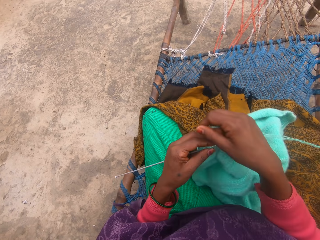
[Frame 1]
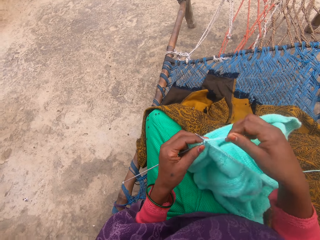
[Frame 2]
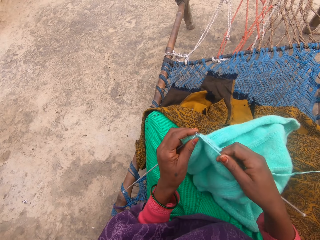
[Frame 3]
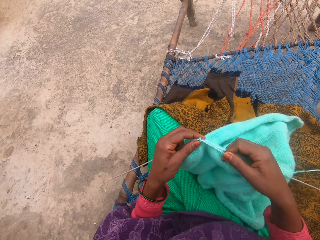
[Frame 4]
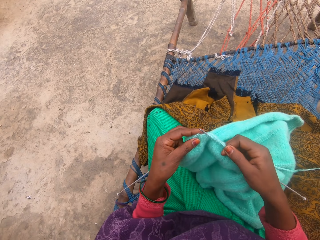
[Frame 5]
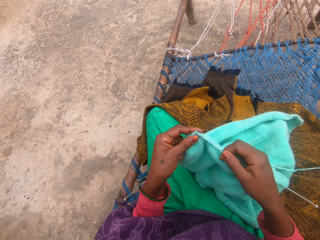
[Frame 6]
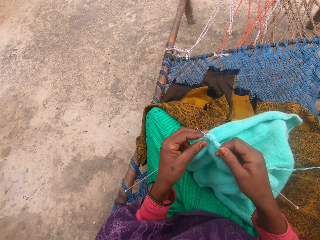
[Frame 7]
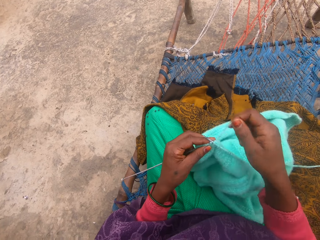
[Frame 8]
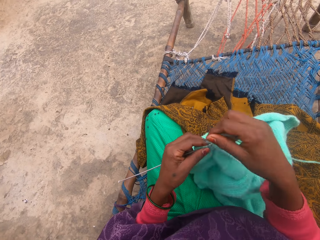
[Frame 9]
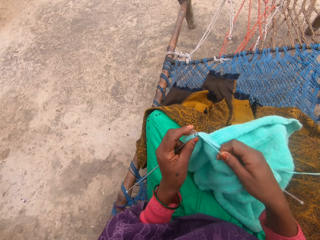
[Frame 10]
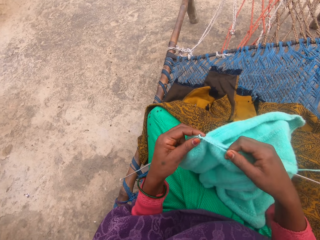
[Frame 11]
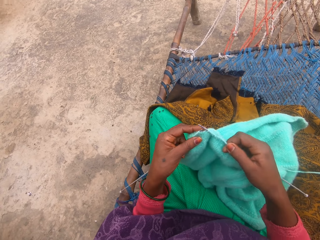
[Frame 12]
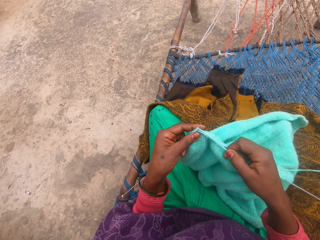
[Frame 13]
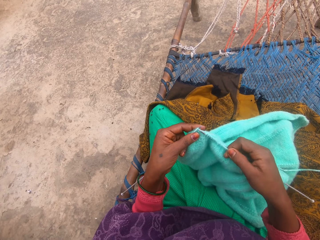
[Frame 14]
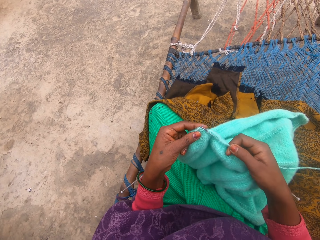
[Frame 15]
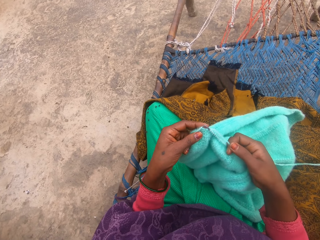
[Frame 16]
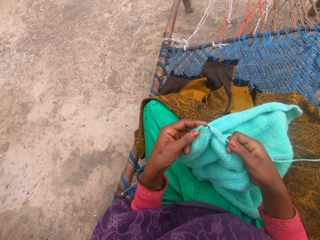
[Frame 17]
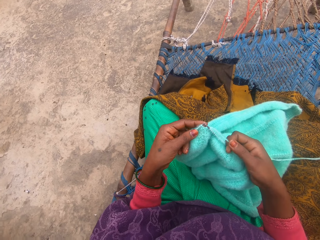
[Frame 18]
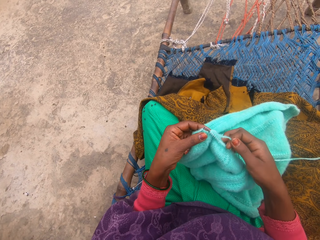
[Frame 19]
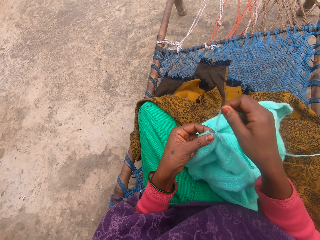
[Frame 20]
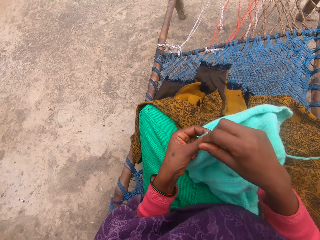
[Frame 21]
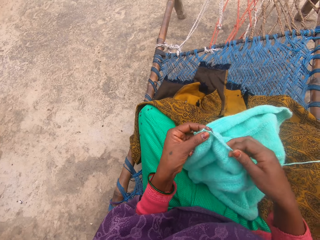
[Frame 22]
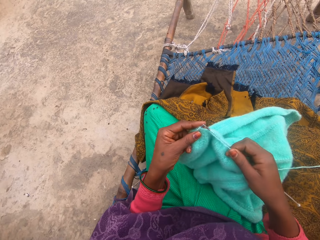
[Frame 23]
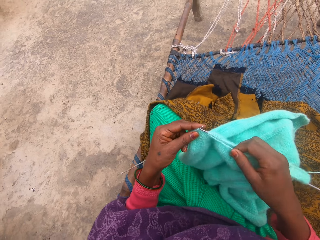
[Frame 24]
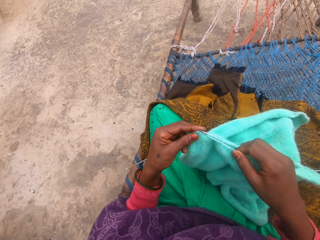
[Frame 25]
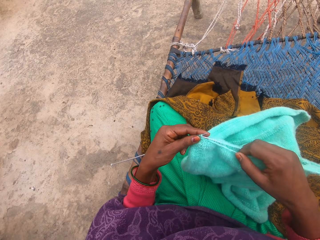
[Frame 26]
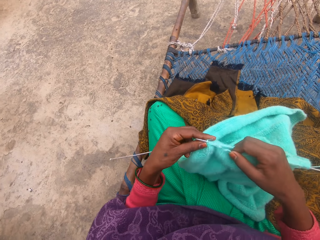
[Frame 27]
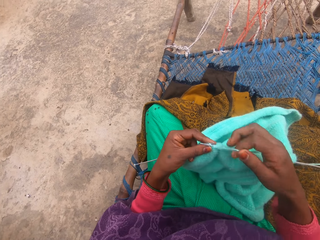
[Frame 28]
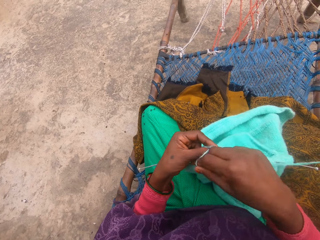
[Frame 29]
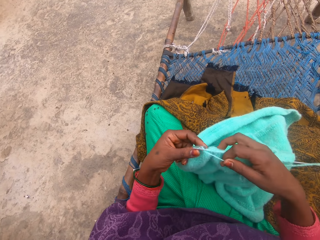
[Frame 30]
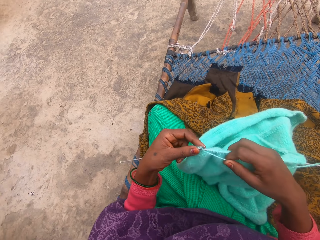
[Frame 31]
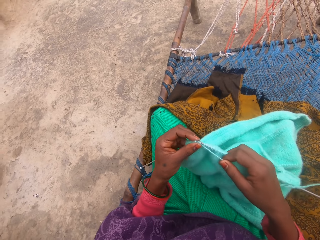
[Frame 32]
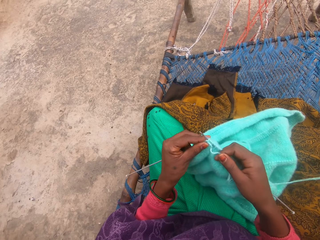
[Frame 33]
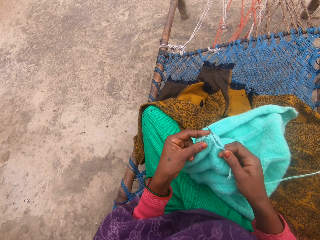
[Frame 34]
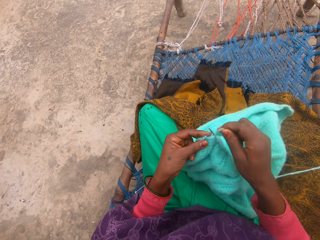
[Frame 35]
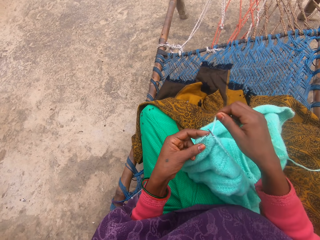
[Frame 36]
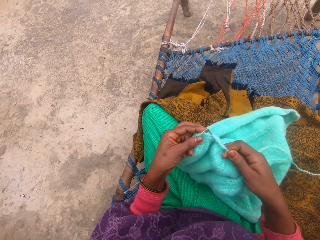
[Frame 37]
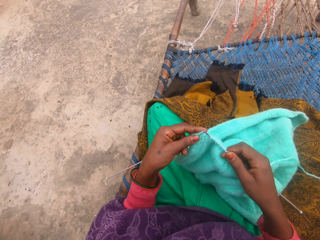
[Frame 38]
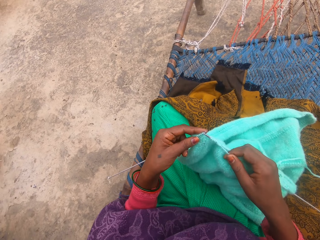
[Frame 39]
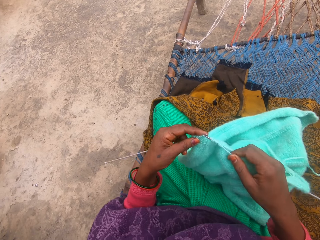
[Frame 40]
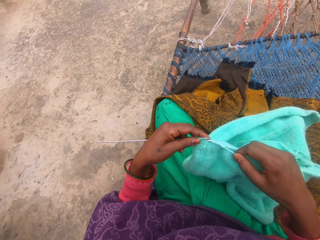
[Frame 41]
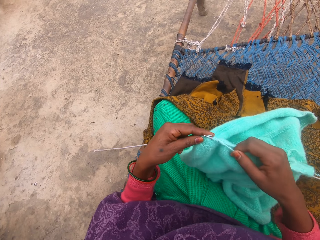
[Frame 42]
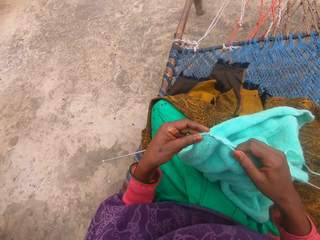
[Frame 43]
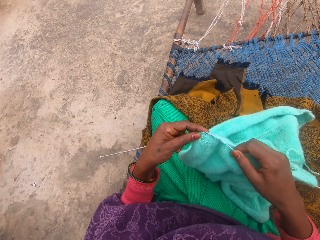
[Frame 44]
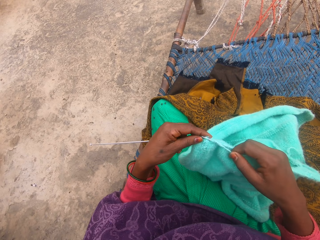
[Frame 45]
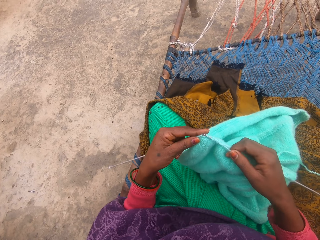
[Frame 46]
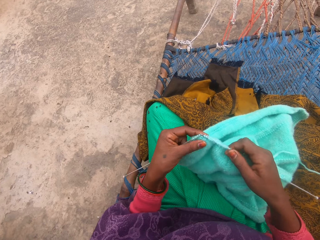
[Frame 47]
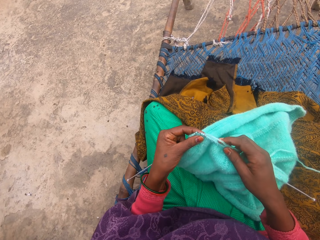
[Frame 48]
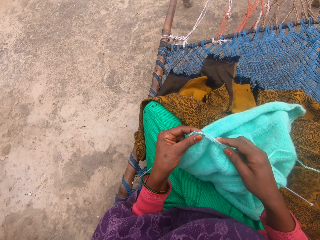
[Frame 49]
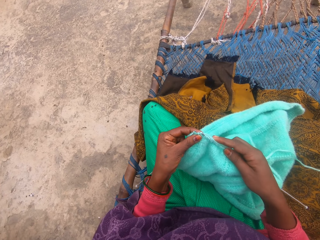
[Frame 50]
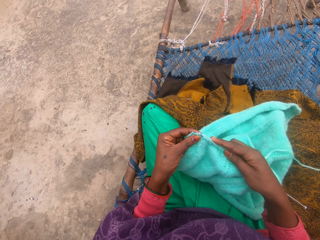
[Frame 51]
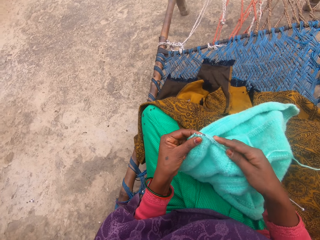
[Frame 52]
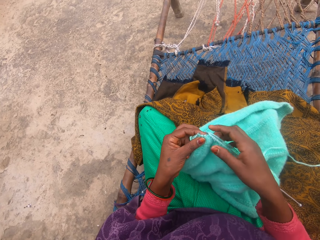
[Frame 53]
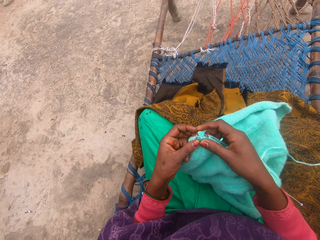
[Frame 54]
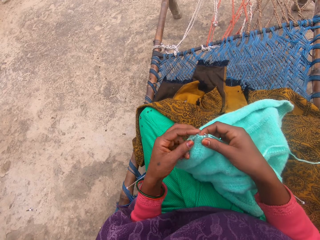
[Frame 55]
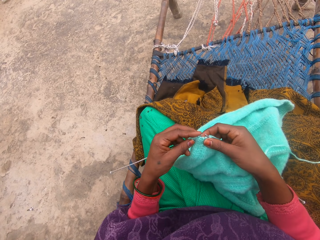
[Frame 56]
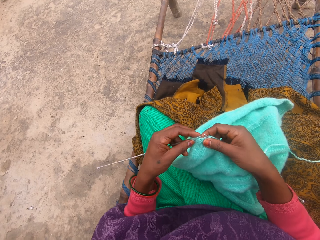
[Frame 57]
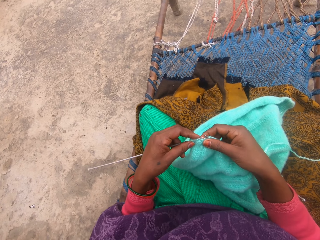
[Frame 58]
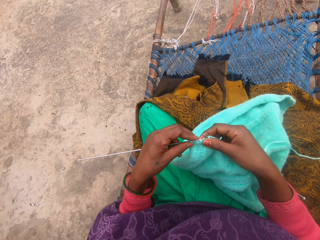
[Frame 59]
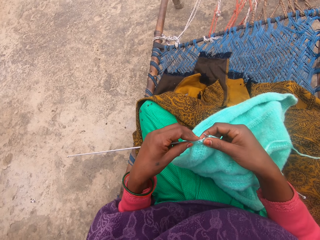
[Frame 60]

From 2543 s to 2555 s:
The camera wearer knits the fabric. They knit the fabric again.

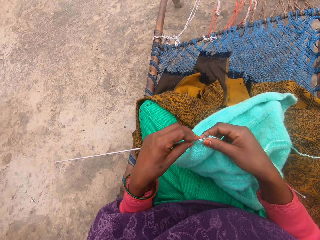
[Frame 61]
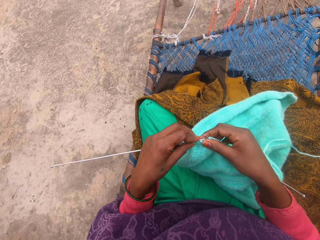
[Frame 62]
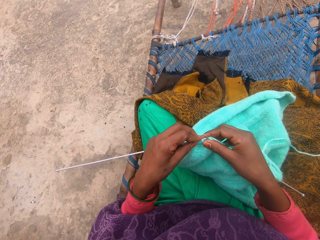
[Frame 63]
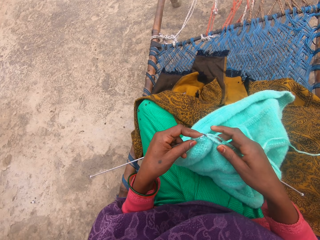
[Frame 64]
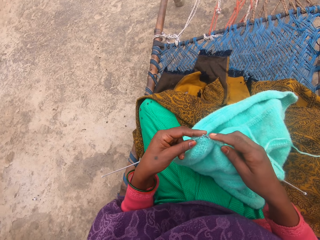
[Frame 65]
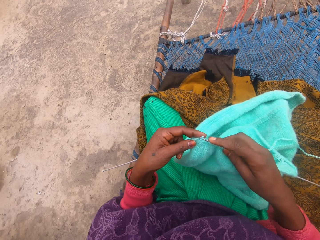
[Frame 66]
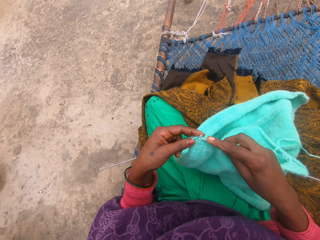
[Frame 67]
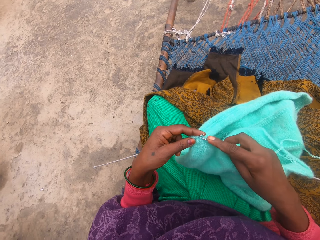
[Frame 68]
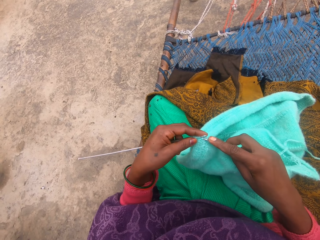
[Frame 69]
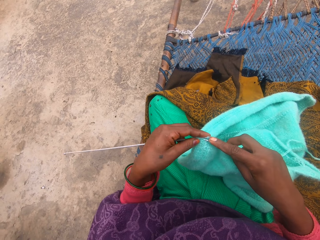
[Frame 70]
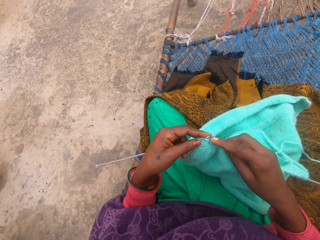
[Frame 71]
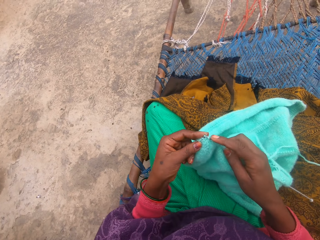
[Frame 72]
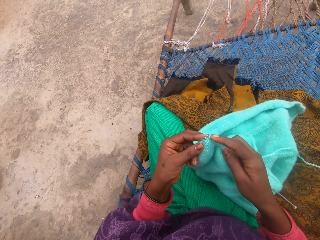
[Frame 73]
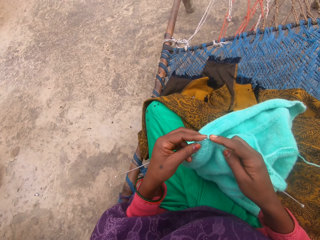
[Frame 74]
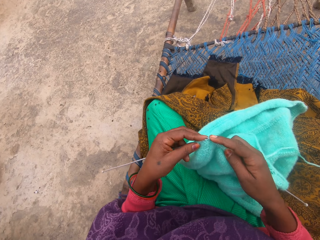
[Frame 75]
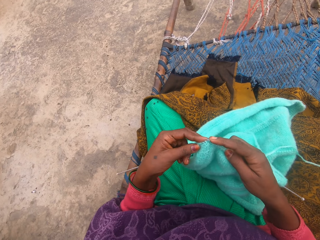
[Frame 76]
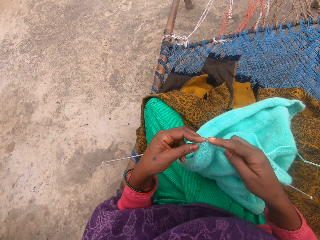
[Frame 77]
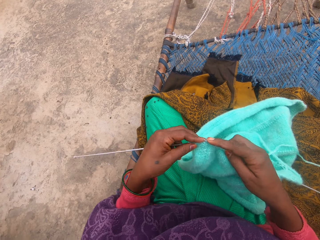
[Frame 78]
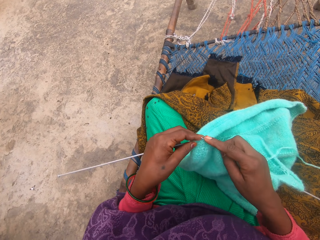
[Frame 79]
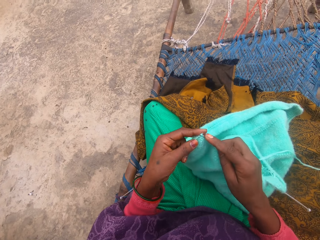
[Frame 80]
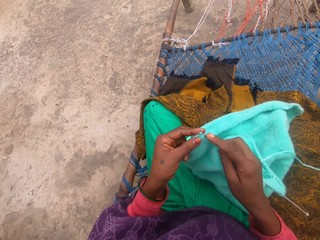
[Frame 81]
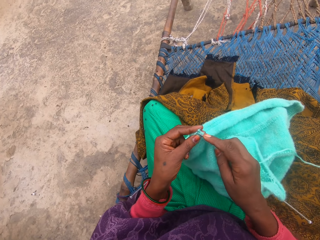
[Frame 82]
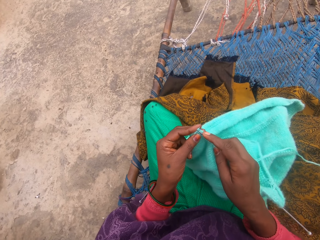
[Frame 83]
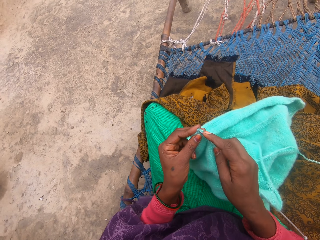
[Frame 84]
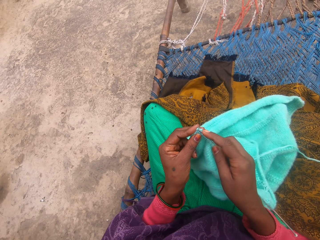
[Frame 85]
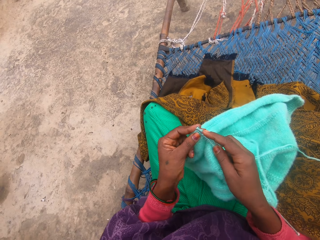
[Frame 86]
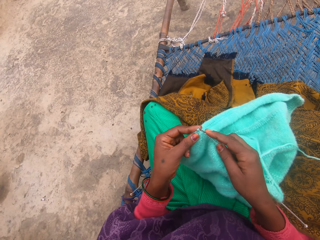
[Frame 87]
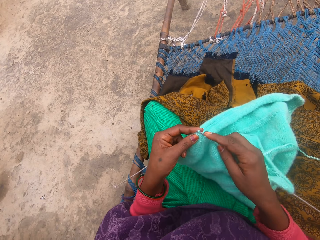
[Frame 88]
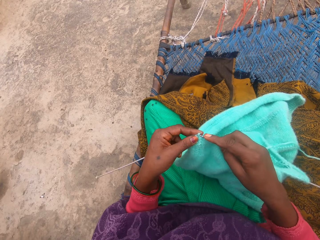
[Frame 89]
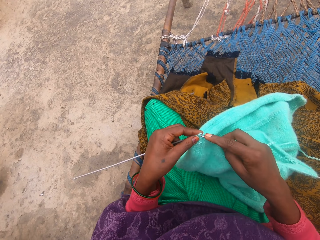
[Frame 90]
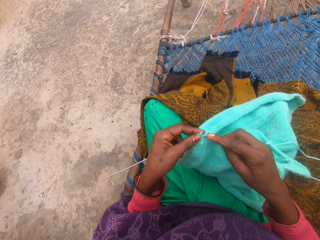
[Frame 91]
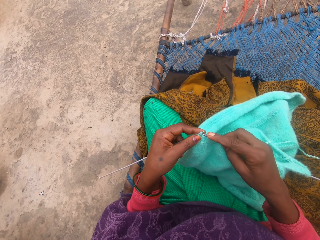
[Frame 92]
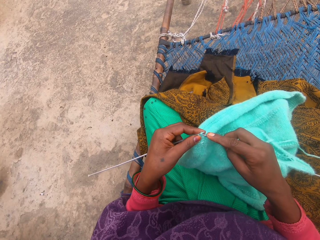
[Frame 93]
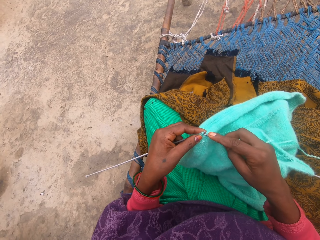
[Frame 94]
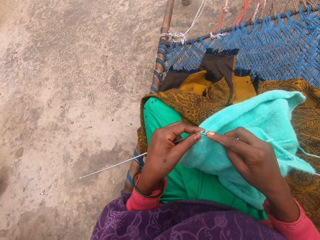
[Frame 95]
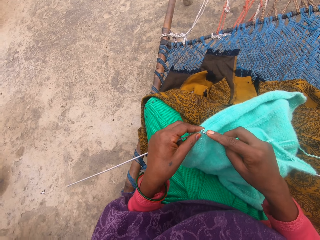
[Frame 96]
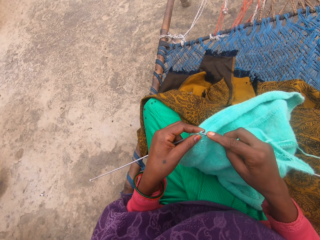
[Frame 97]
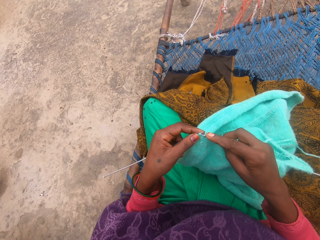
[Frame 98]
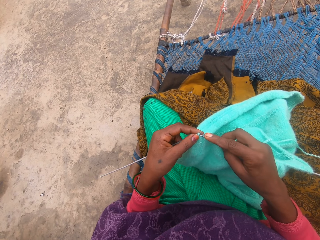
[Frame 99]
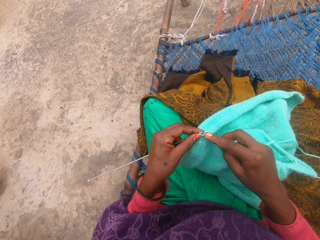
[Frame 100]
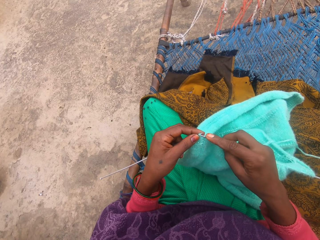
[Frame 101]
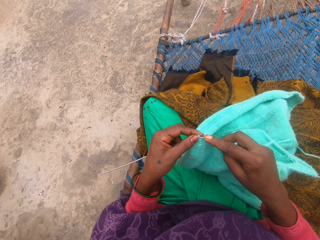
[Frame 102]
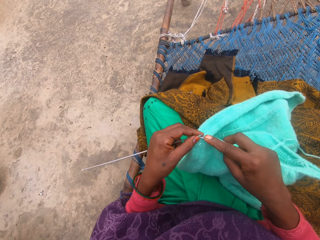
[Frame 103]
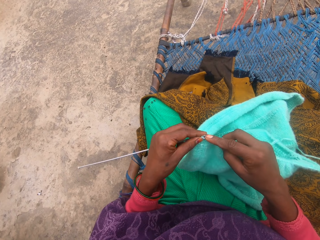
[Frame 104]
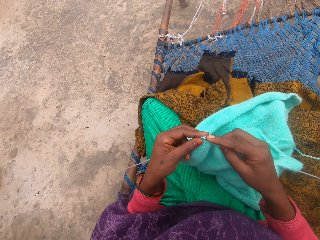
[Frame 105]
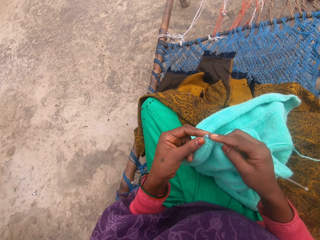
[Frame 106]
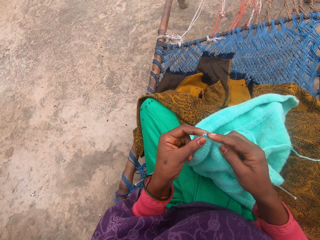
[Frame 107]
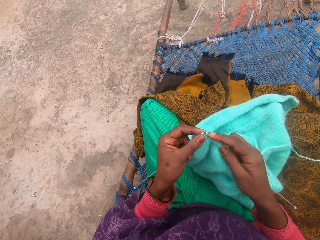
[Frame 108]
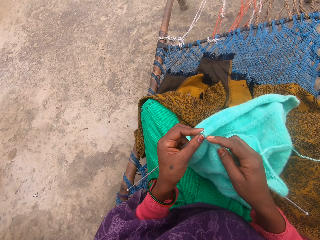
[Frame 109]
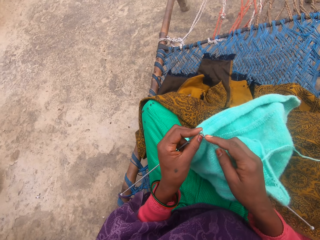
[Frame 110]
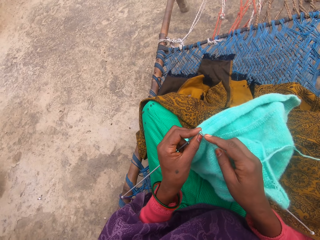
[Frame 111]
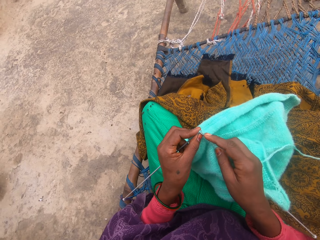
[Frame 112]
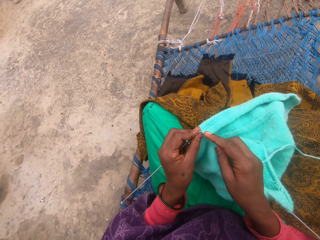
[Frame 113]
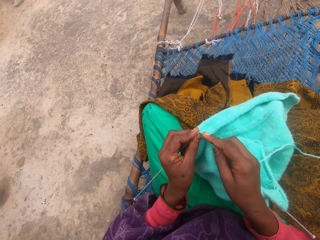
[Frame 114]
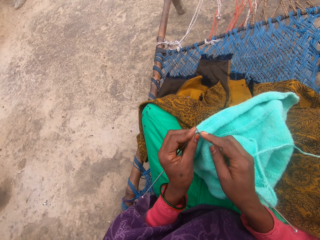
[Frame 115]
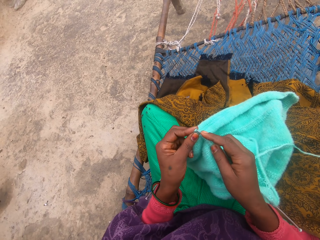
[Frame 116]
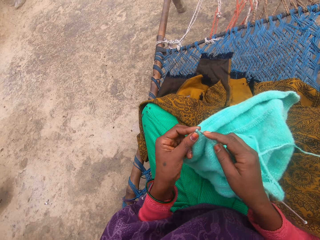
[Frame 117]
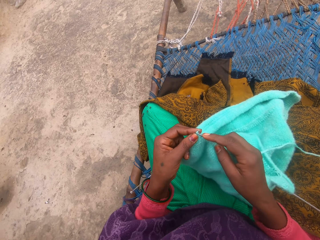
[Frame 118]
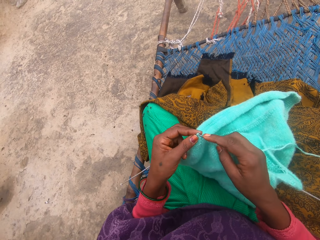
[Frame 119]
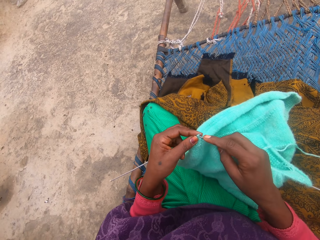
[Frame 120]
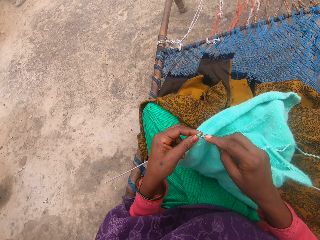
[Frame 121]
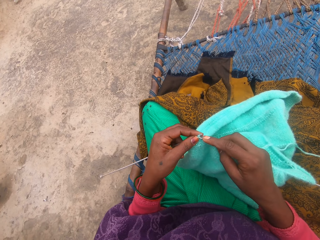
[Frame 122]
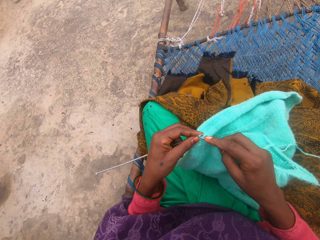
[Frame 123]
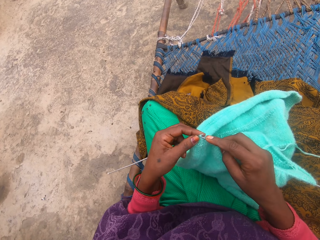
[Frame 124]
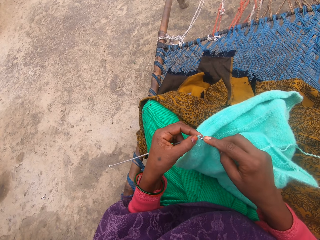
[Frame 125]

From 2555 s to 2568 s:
The camera wearer knits the fabric. They put the pin in between the knit material.
